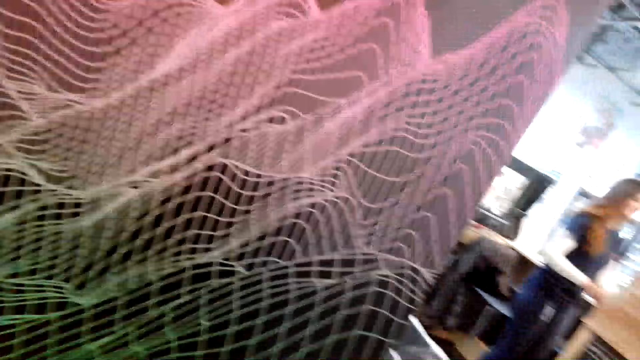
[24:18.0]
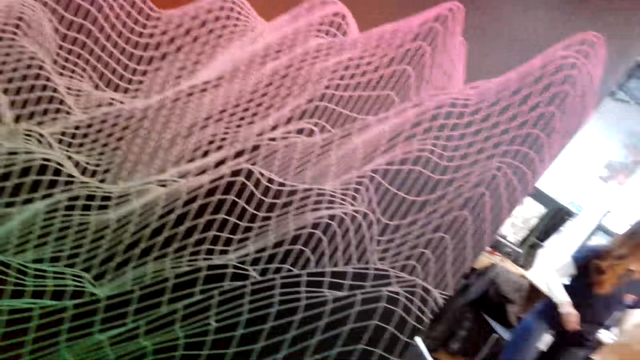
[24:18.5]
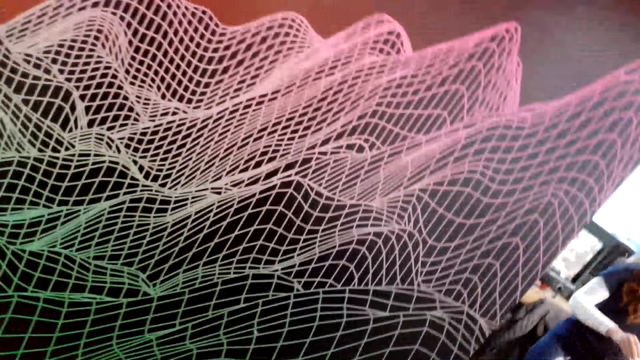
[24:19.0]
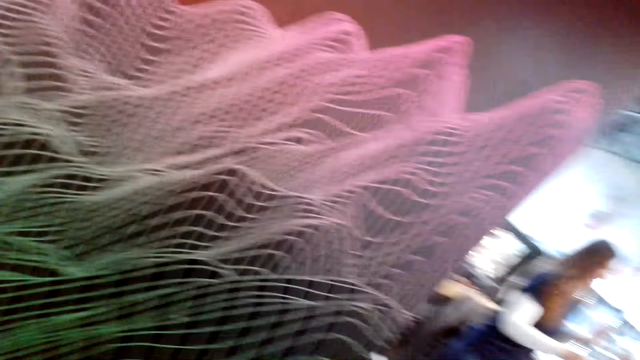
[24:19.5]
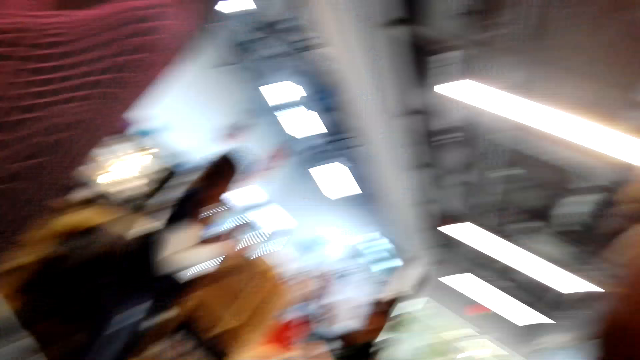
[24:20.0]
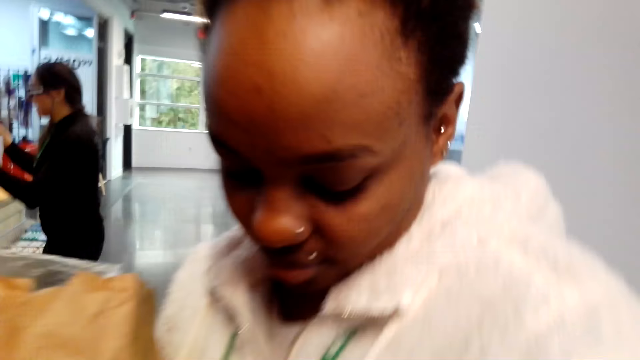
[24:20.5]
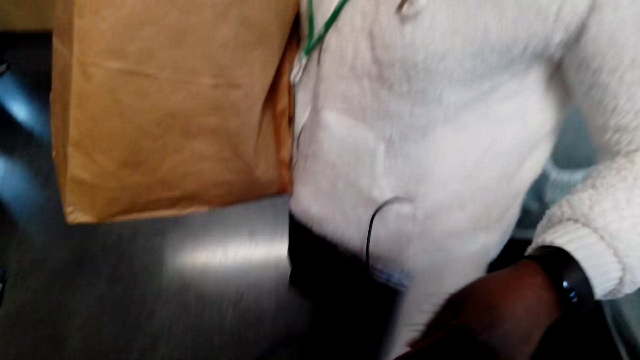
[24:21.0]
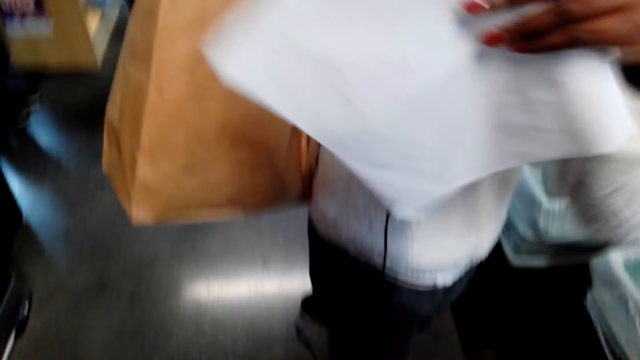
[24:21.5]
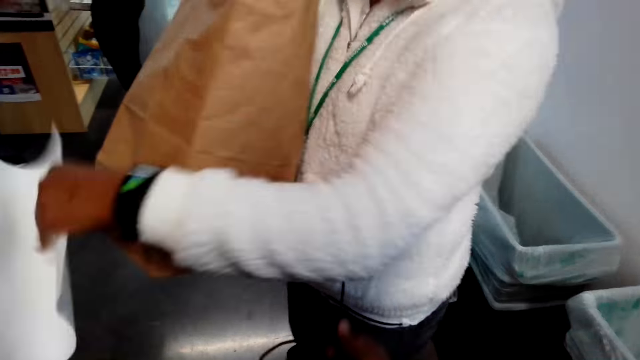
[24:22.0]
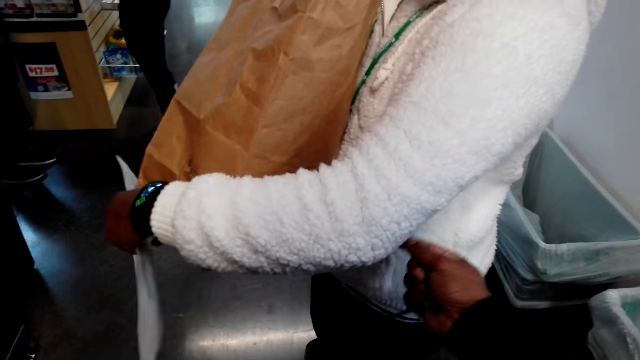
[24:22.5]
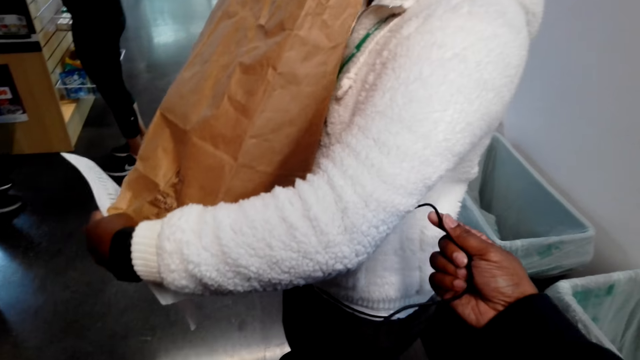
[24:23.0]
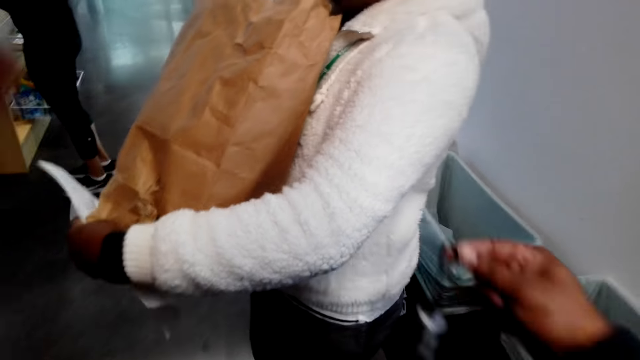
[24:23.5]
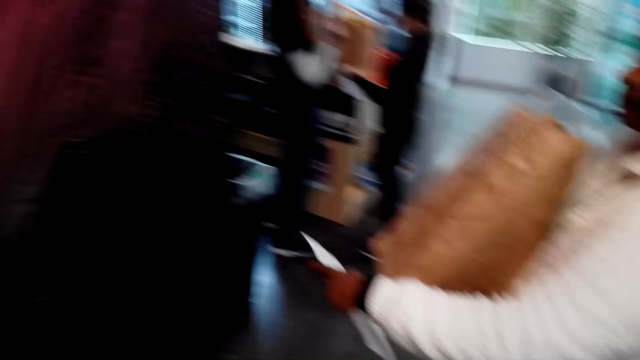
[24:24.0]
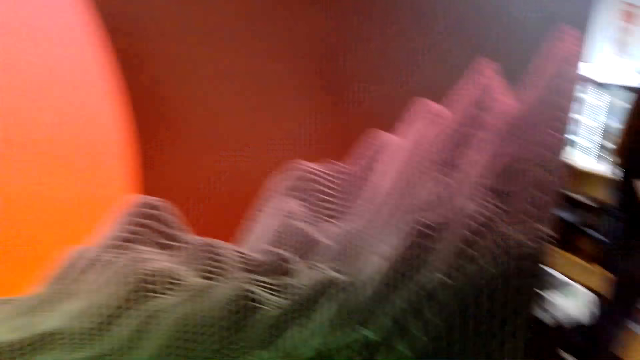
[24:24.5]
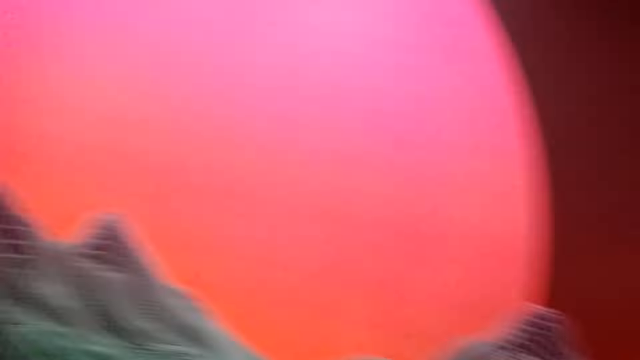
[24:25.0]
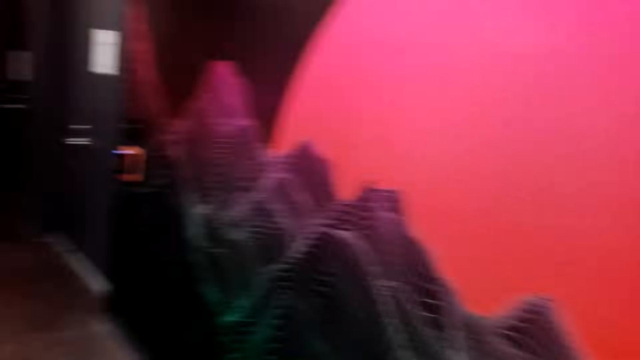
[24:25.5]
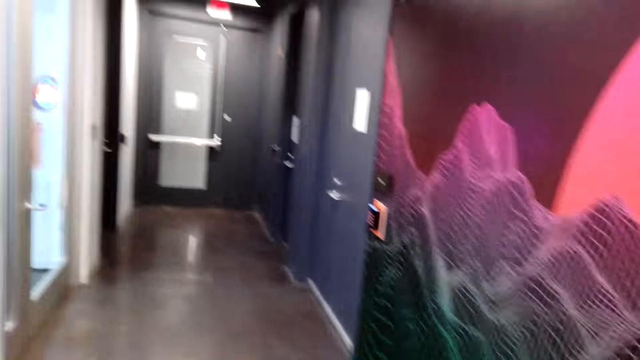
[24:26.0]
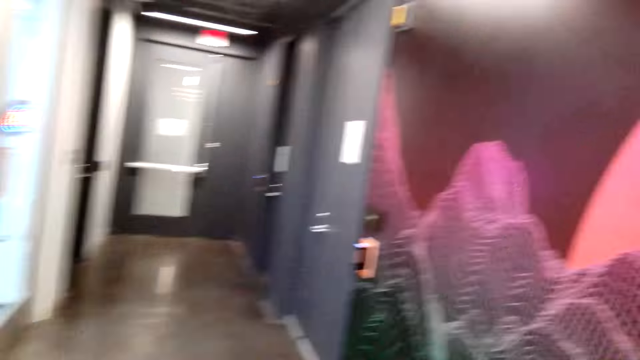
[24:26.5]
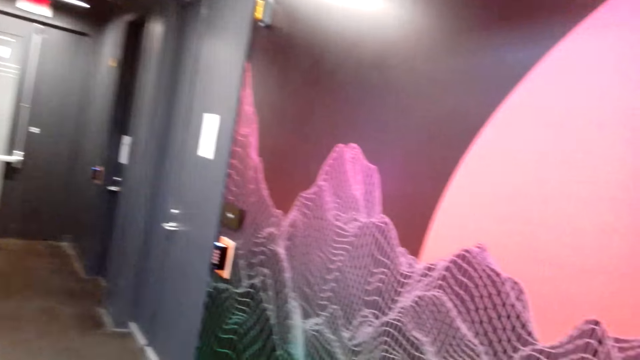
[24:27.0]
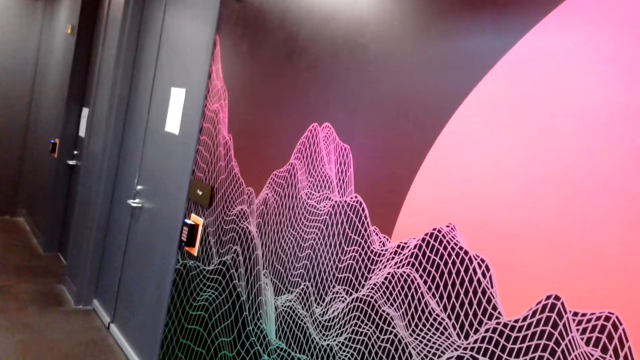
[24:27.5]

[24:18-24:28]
A woman stands in front of the camera wearer. The woman lifts a paper and holds the paper. A person pulls something. The woman lowers the paper. The camera wearer holds the cable. They move around. They look through the hallway.
